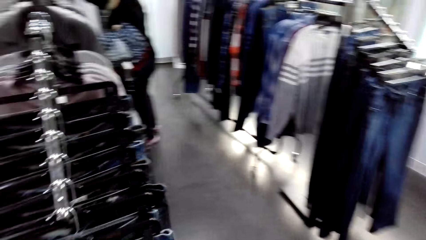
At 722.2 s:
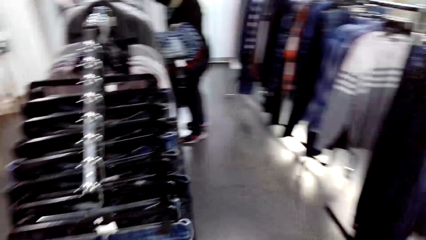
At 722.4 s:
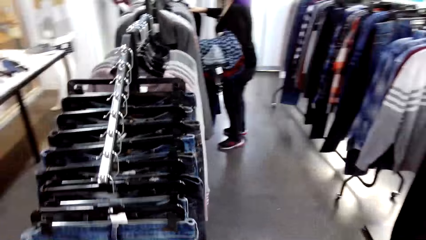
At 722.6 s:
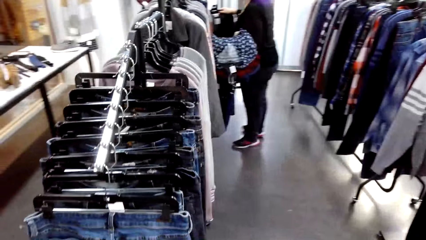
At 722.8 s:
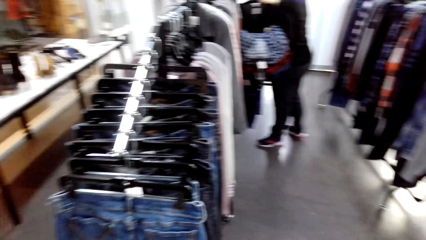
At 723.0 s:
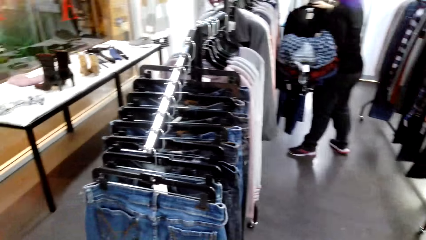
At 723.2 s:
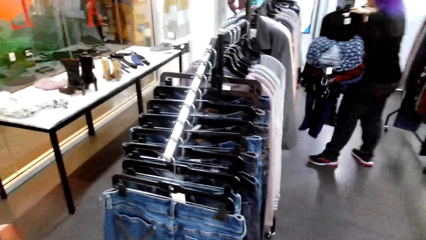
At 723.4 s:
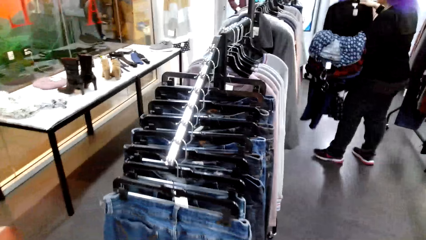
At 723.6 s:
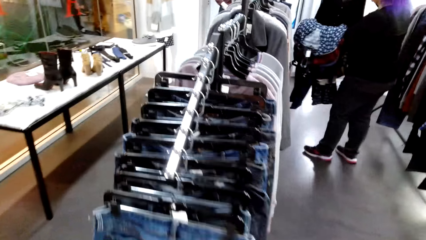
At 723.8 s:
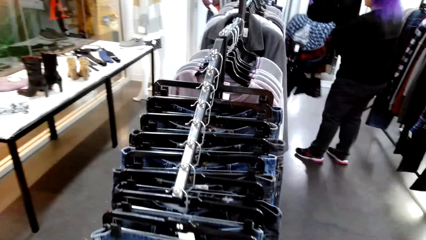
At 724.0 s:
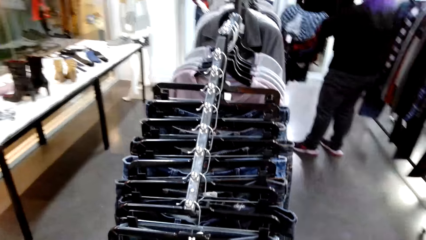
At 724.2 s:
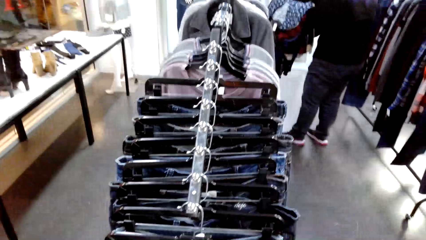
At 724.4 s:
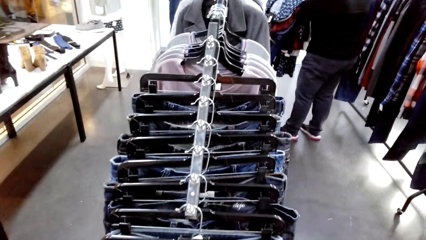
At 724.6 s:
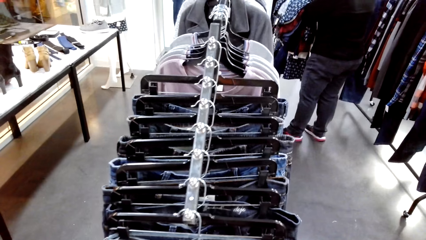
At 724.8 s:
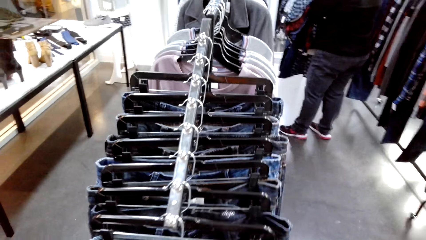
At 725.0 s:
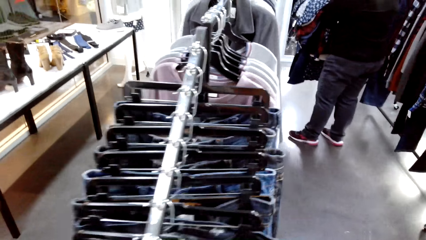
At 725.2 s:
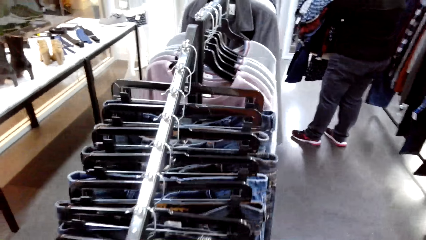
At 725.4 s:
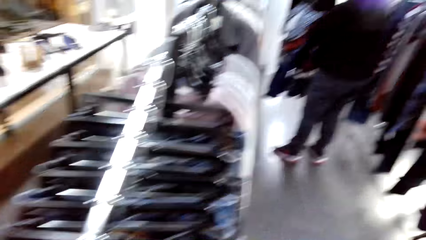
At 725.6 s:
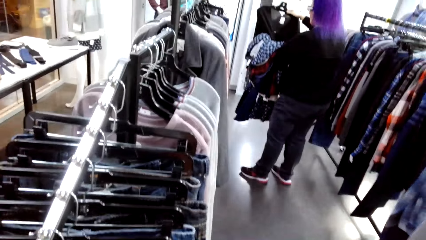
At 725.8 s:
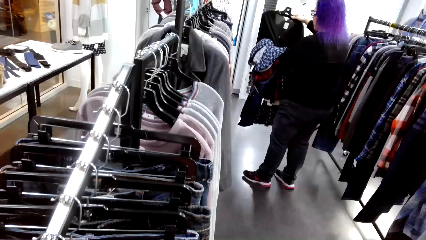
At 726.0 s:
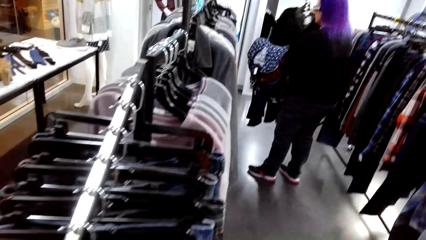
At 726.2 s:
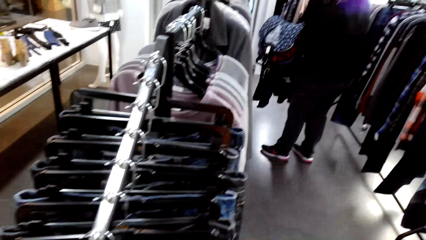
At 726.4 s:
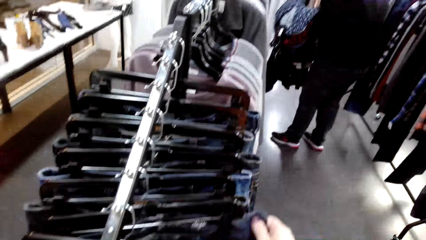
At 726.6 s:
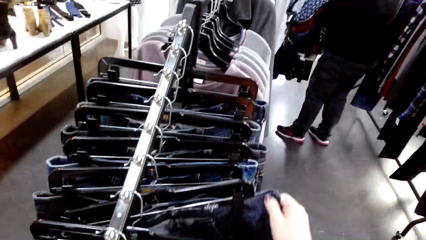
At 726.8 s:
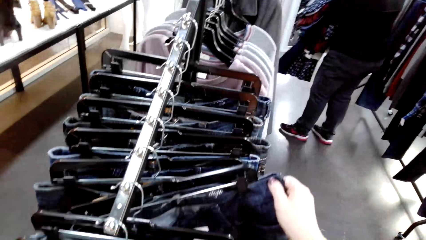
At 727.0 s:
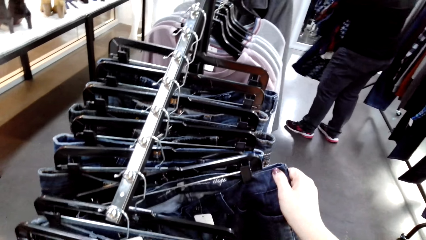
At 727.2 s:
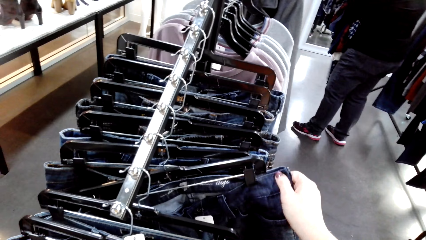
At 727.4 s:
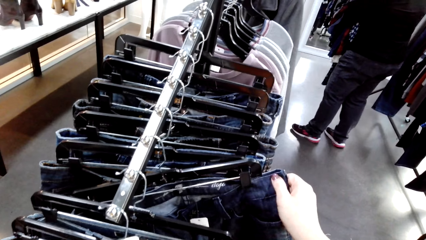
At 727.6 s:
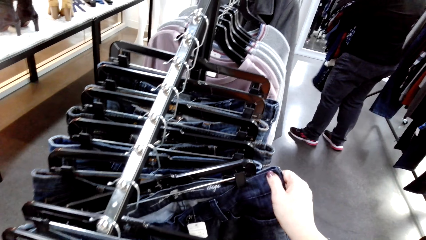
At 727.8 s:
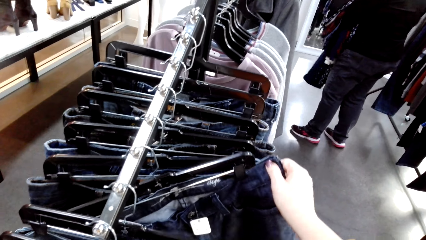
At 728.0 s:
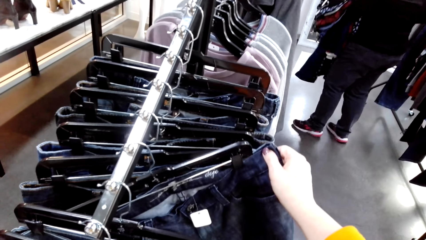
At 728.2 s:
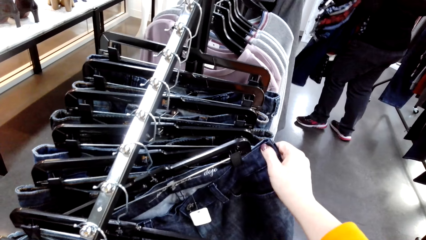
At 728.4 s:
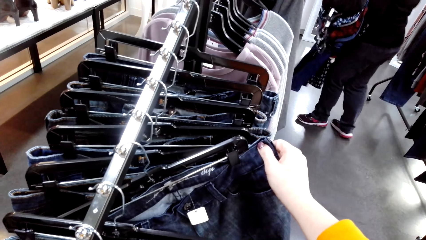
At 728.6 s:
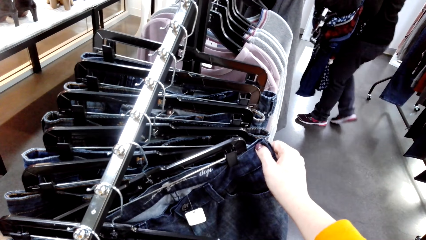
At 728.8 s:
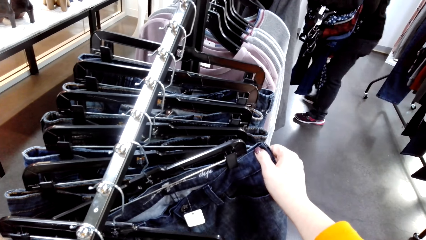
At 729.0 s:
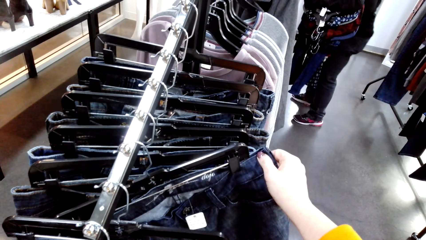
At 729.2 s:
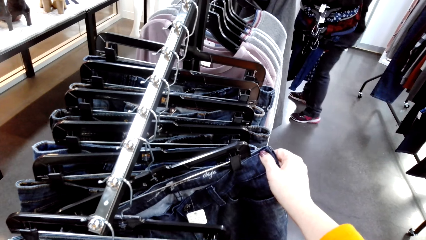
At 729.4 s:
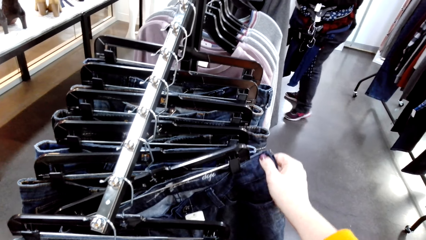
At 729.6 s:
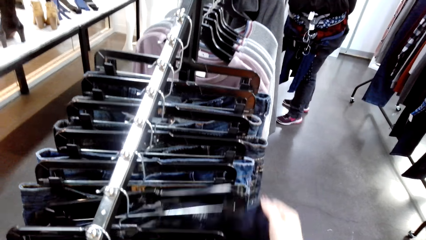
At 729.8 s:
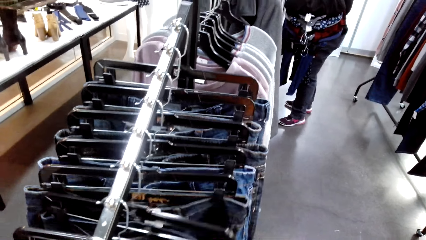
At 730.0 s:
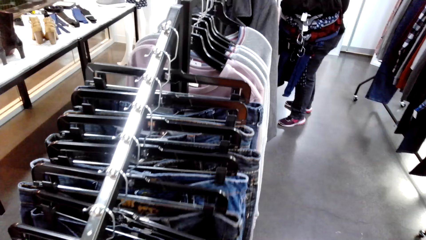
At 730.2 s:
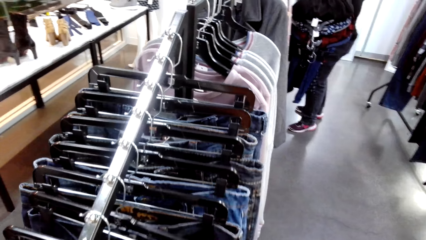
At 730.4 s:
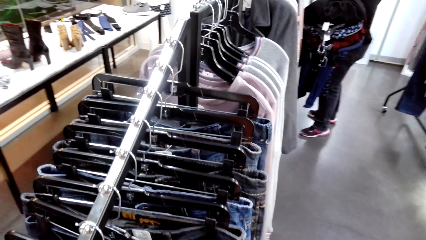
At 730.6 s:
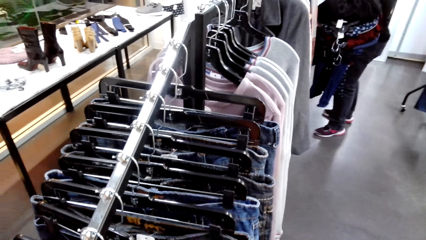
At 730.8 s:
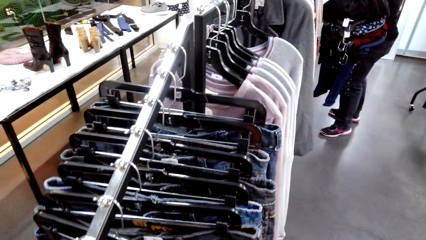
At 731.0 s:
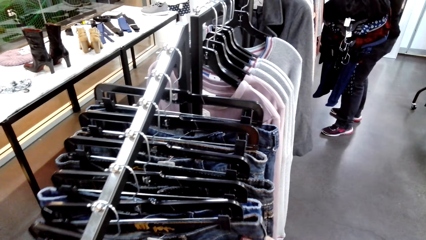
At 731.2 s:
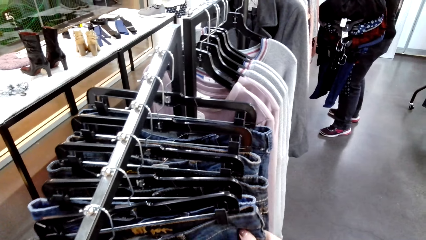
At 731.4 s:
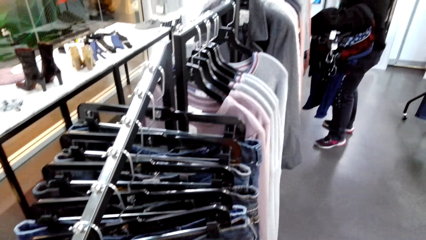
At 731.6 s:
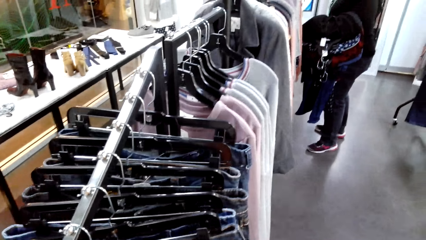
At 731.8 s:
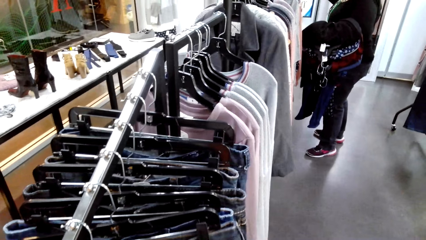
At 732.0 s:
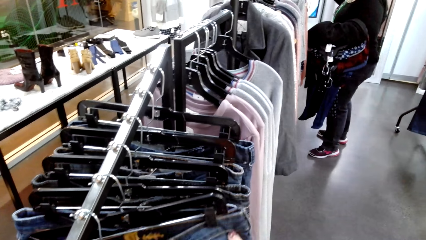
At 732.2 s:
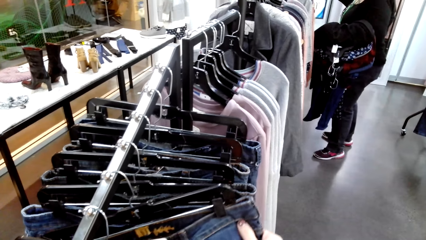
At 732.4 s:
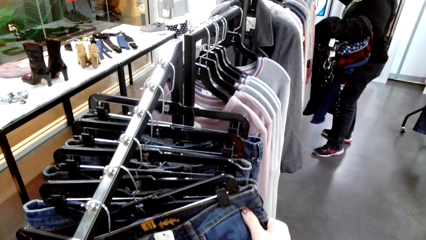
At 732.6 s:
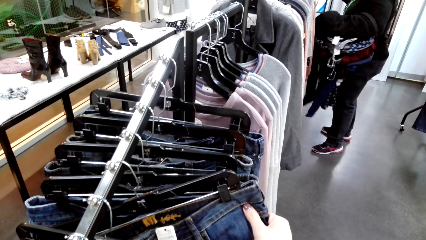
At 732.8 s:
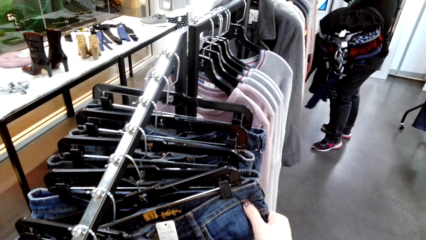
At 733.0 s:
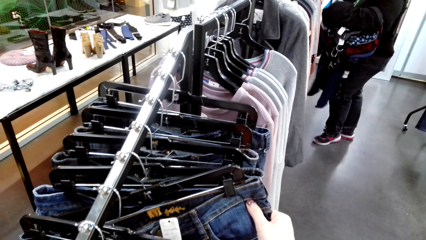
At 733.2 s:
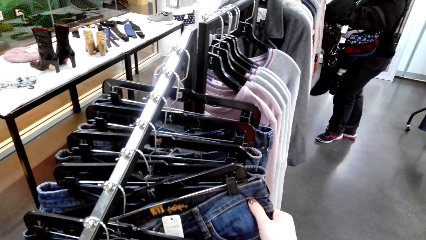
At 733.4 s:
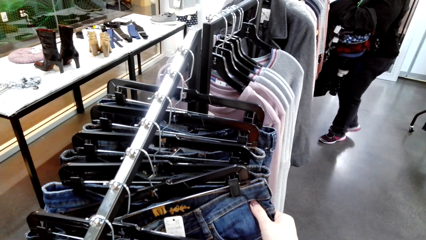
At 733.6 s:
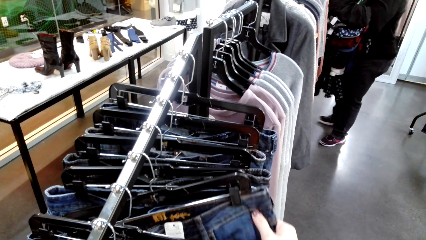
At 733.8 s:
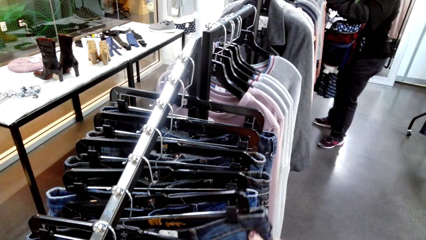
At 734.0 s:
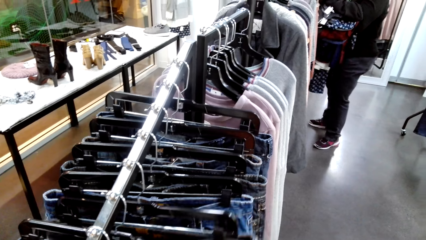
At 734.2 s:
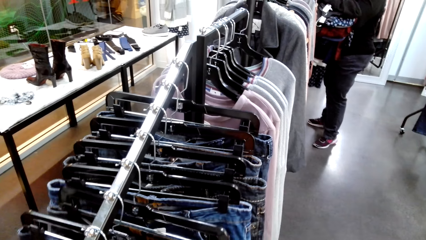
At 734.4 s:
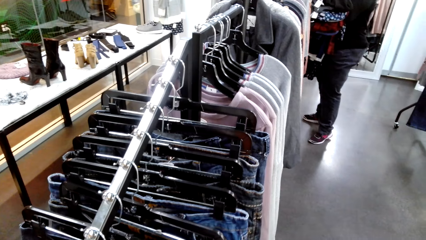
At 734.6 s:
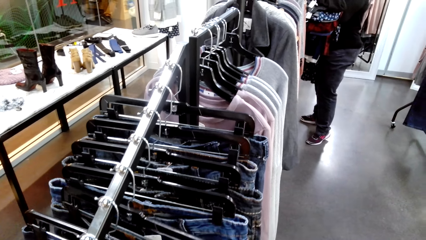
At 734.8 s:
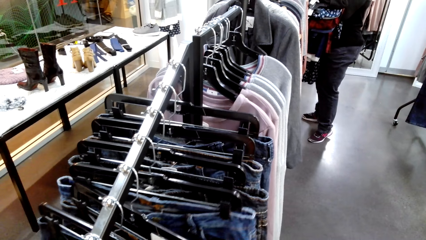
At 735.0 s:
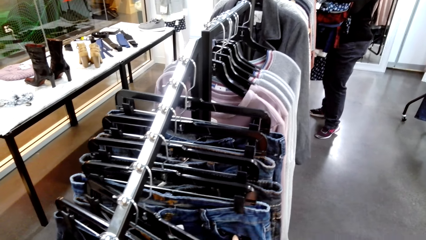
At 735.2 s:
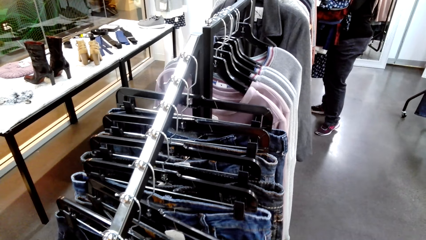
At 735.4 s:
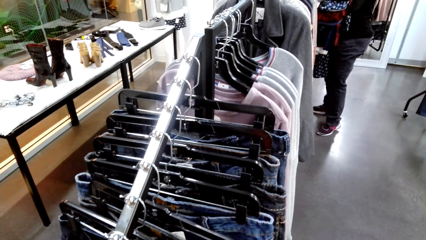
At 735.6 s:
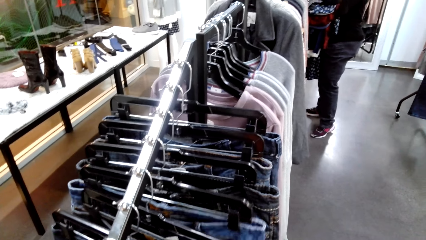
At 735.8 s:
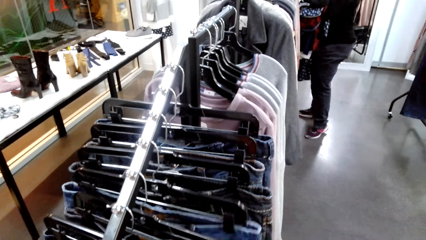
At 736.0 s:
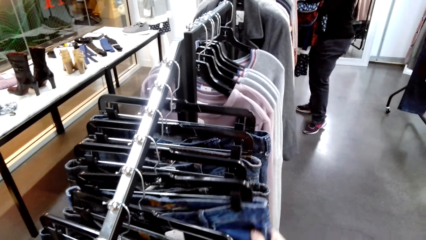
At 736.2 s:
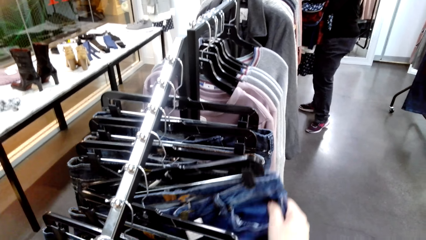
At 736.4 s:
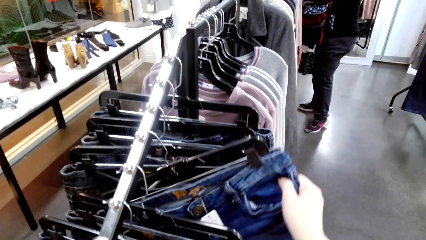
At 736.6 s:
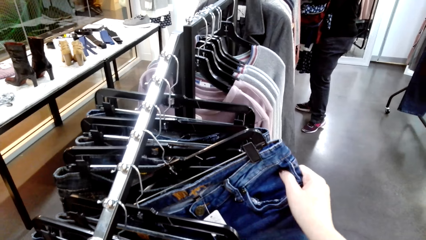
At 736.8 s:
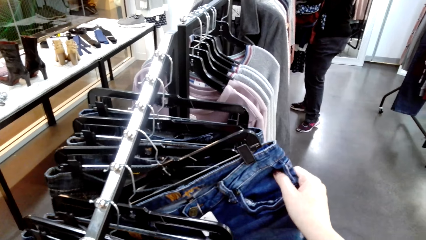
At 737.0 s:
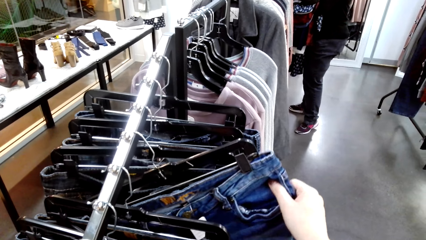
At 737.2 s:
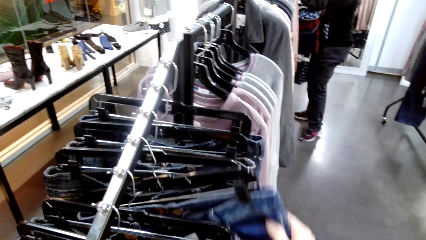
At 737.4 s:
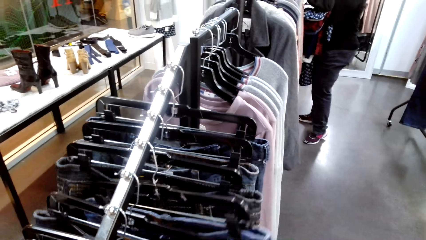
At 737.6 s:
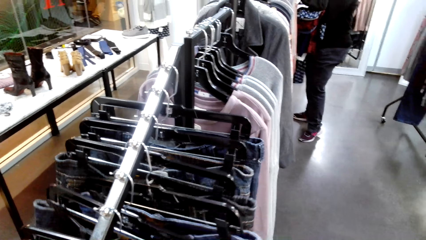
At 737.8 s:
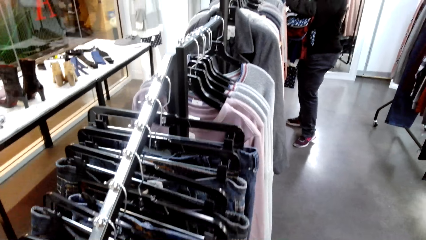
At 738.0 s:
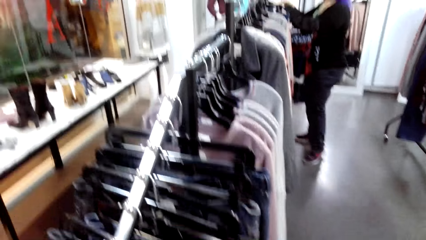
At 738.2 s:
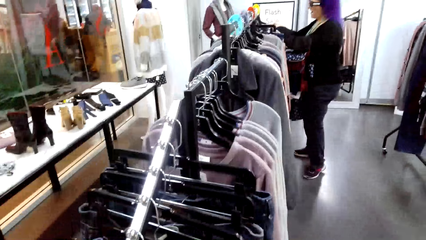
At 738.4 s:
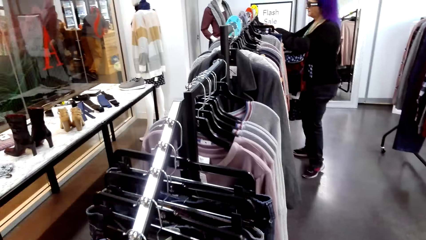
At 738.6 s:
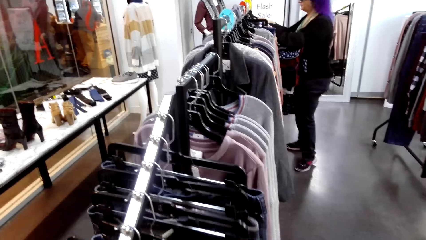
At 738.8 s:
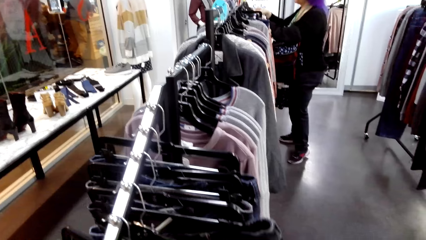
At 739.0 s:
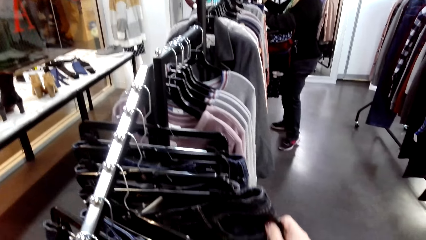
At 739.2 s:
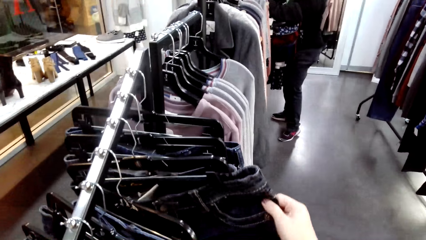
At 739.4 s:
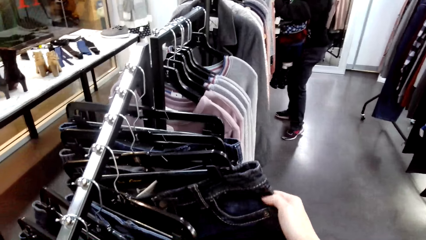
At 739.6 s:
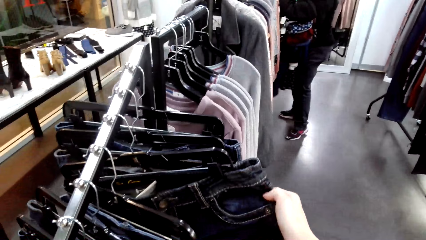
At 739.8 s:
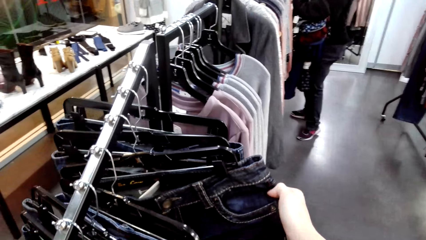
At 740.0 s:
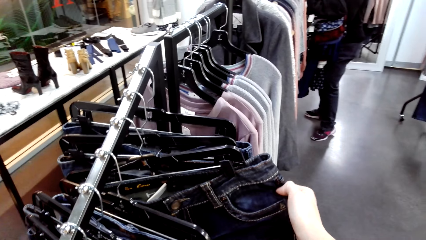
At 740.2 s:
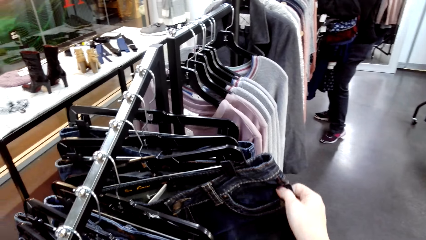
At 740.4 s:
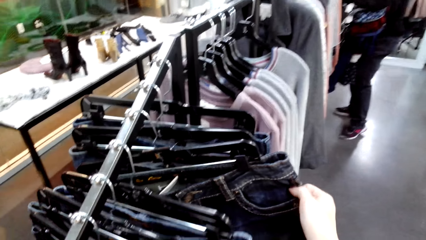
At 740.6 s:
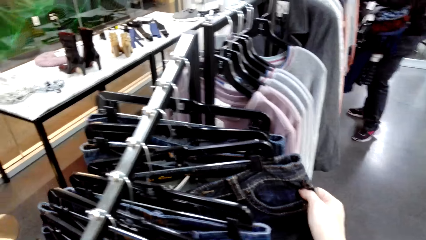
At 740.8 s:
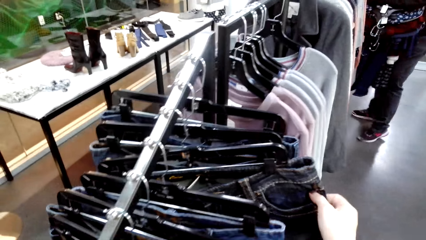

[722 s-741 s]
A lady unhangs clothes from the rail. She puts the cloth on the arm. She looks at the cloth. The camera wearer looks around. They look at a trouser. They select the trousers on the hangers. The lady moves forward. The camera wearer releases the trouser. They look at a trouser. The lady moves forward. The camera wearer releases the trouser. They look at a trouser. They release the trouser. The lady touches the clothes. The camera wearer looks at a trouser.
